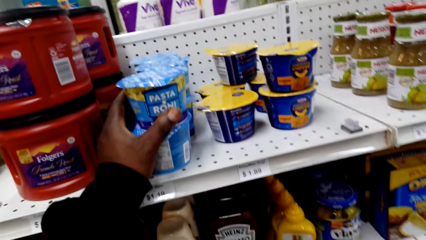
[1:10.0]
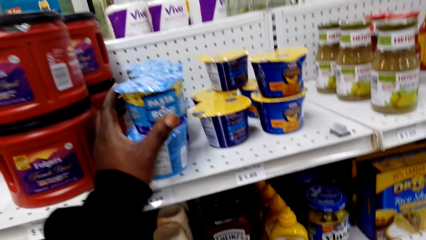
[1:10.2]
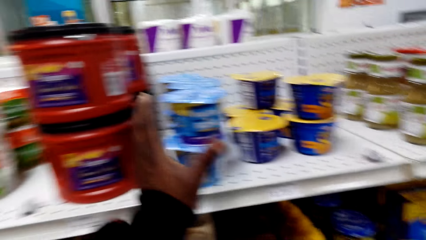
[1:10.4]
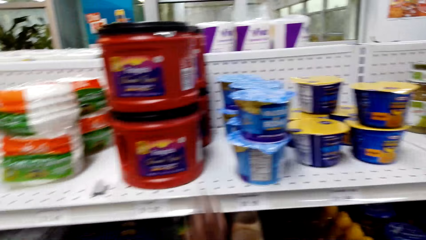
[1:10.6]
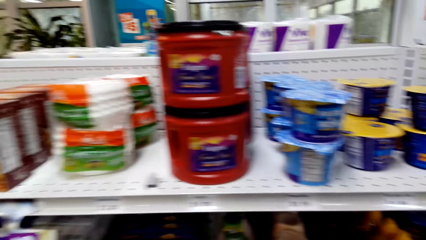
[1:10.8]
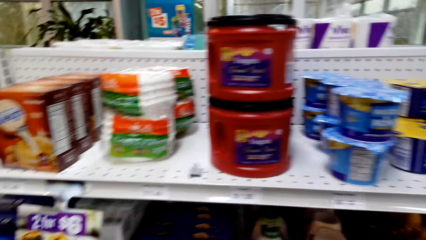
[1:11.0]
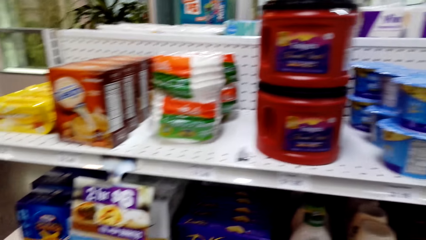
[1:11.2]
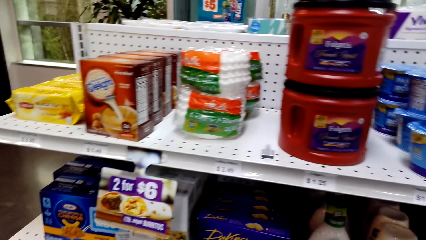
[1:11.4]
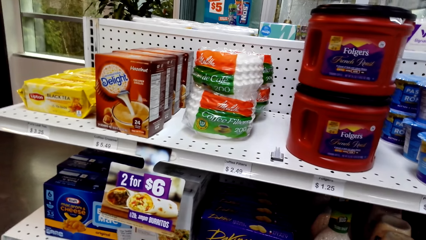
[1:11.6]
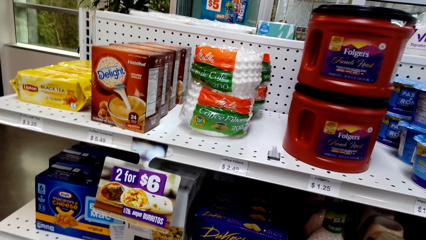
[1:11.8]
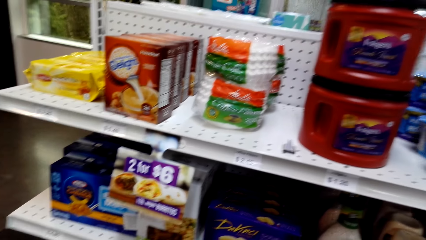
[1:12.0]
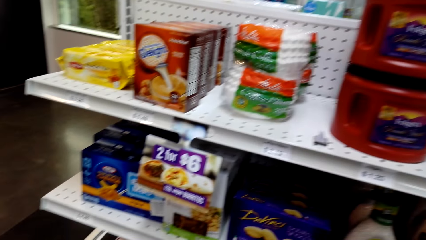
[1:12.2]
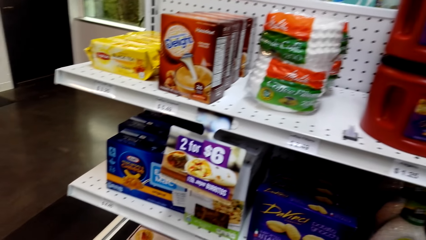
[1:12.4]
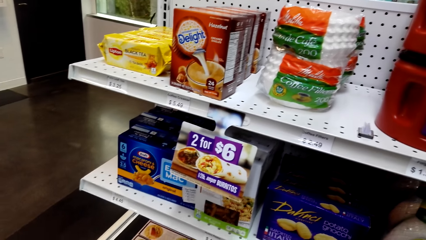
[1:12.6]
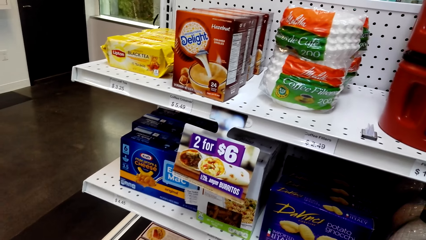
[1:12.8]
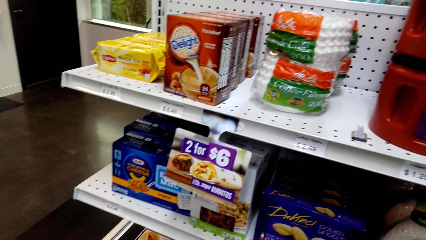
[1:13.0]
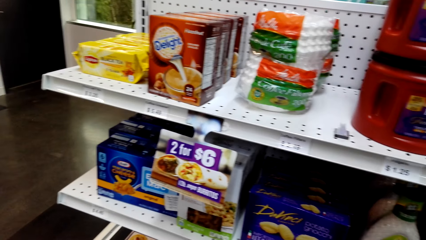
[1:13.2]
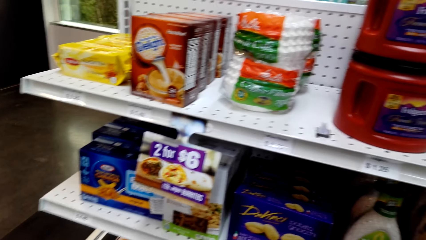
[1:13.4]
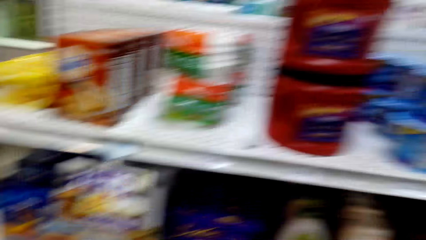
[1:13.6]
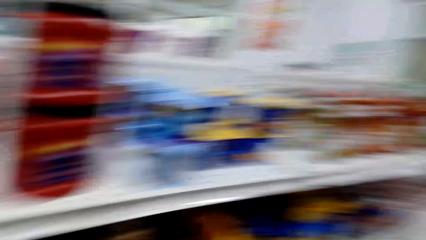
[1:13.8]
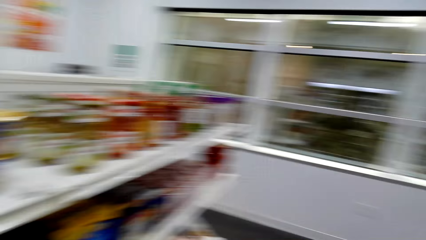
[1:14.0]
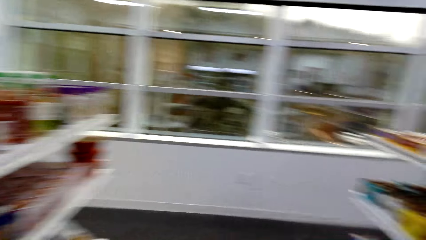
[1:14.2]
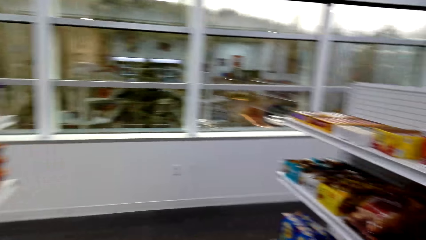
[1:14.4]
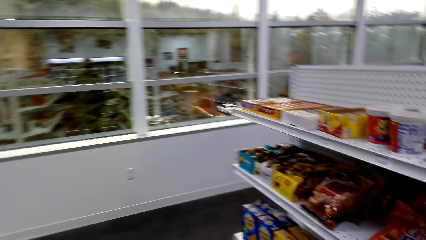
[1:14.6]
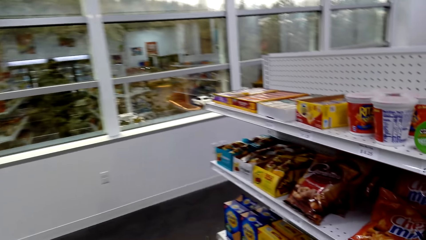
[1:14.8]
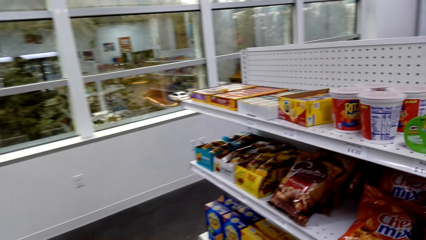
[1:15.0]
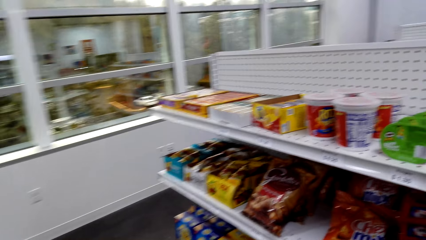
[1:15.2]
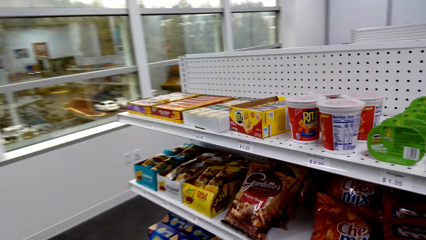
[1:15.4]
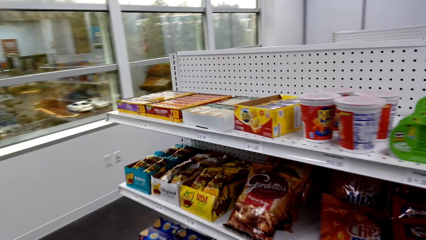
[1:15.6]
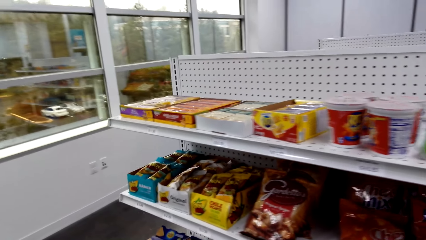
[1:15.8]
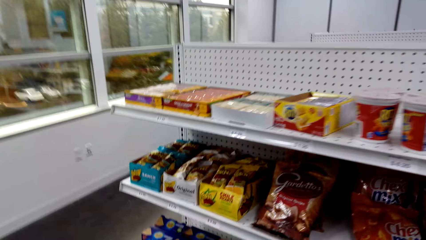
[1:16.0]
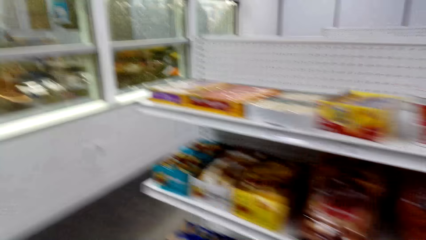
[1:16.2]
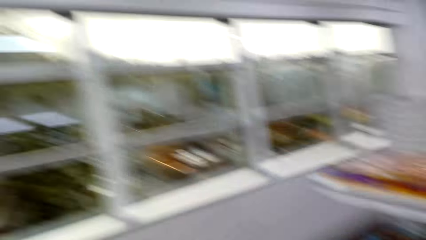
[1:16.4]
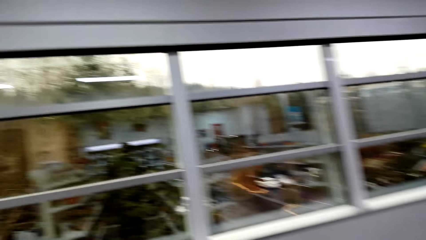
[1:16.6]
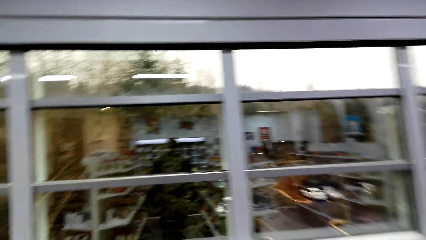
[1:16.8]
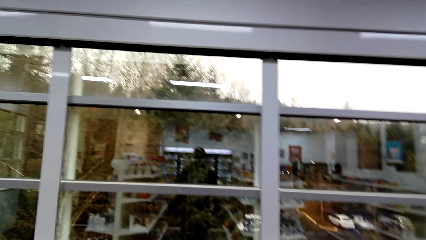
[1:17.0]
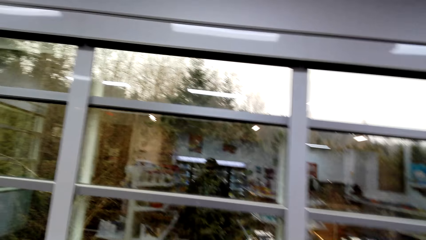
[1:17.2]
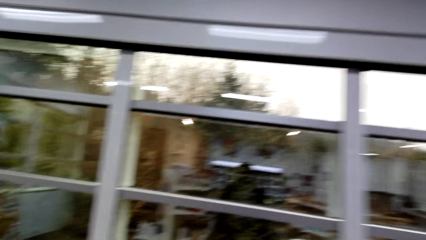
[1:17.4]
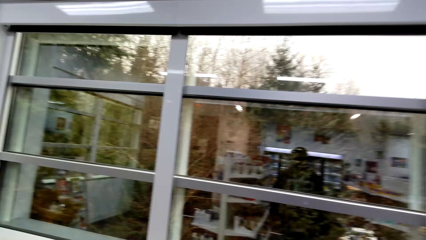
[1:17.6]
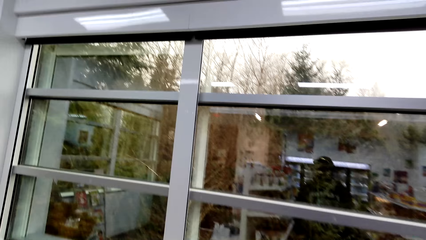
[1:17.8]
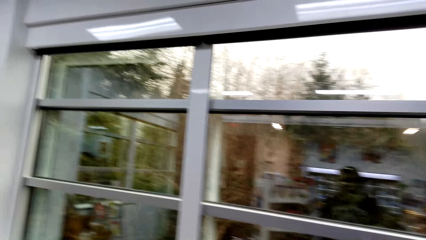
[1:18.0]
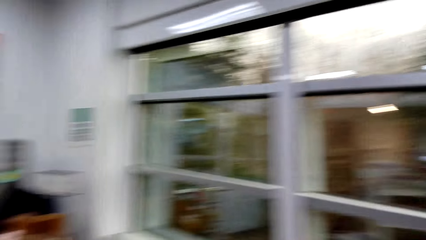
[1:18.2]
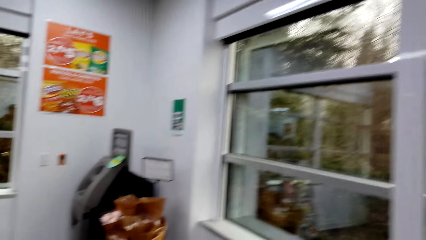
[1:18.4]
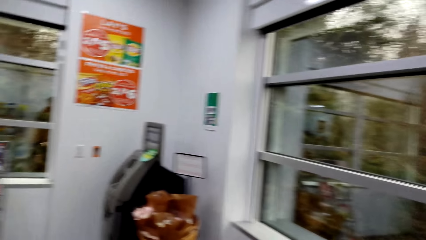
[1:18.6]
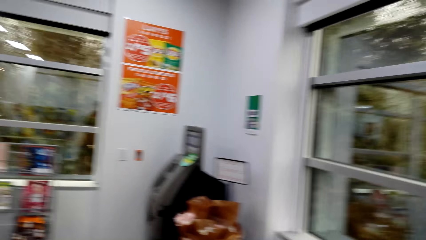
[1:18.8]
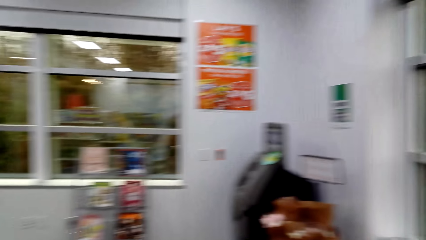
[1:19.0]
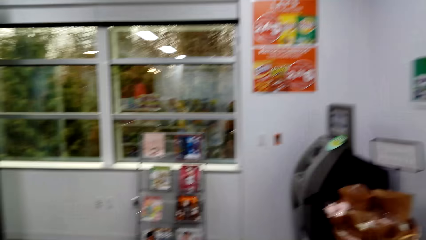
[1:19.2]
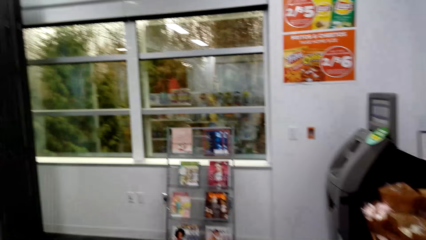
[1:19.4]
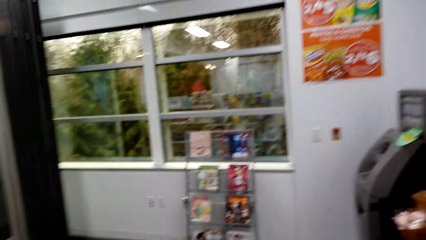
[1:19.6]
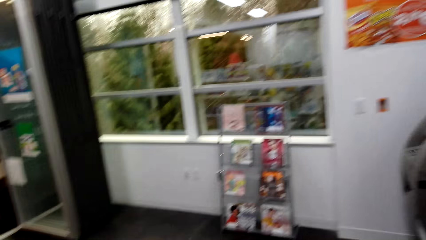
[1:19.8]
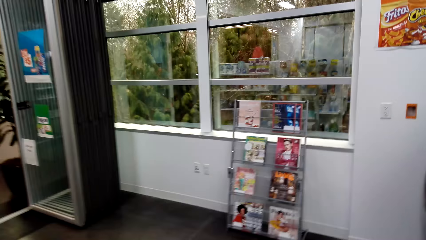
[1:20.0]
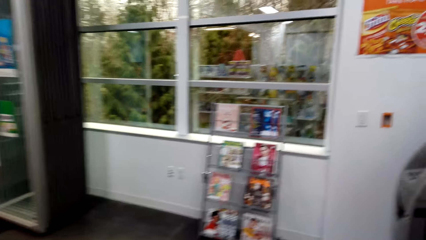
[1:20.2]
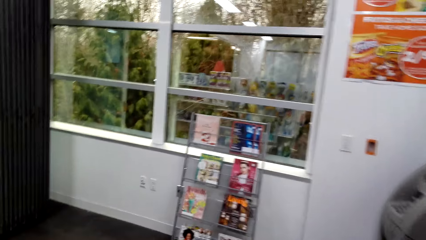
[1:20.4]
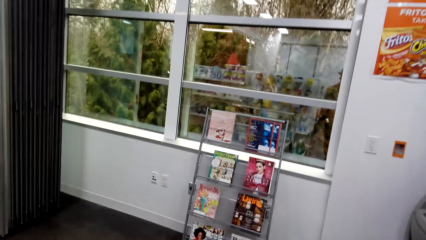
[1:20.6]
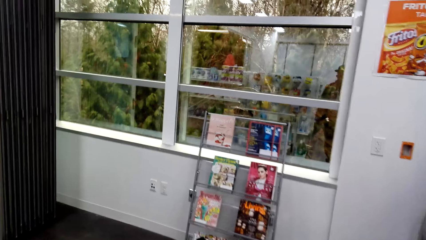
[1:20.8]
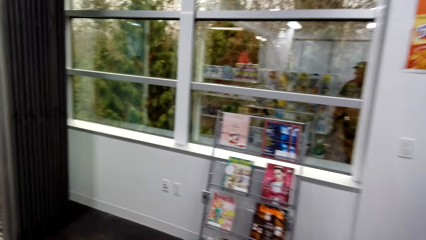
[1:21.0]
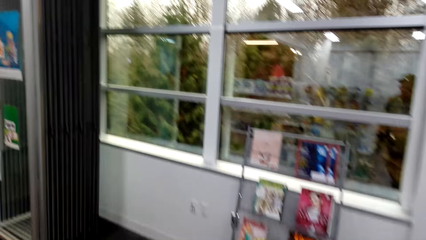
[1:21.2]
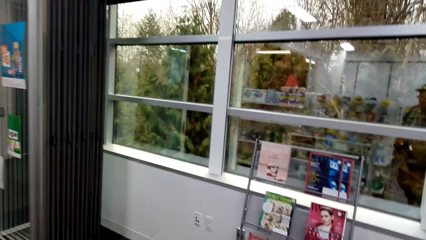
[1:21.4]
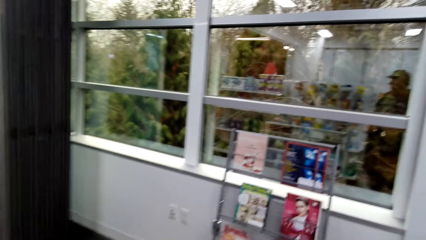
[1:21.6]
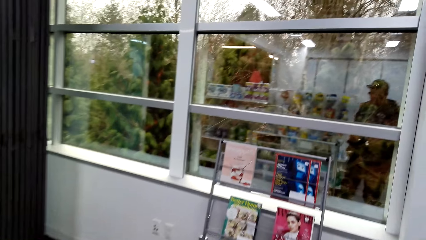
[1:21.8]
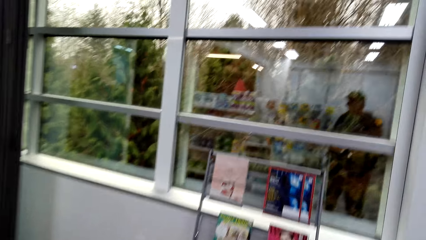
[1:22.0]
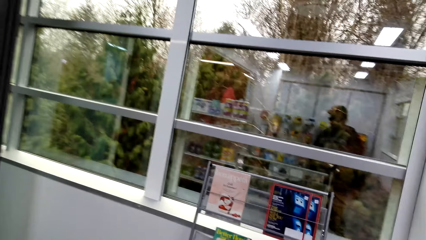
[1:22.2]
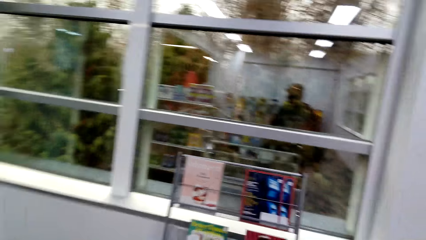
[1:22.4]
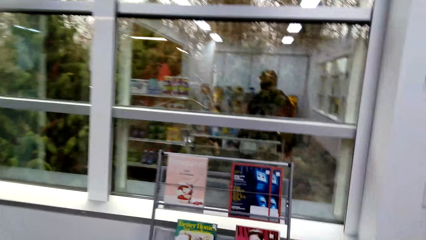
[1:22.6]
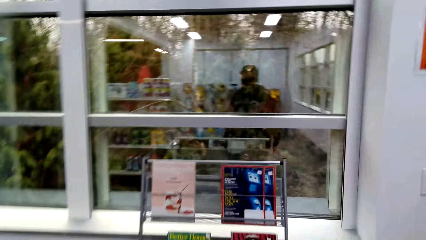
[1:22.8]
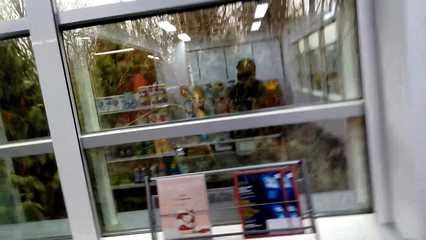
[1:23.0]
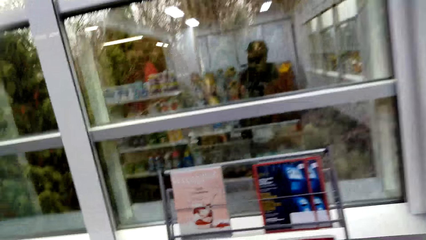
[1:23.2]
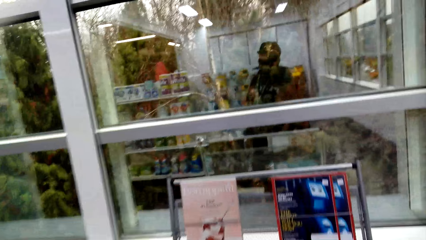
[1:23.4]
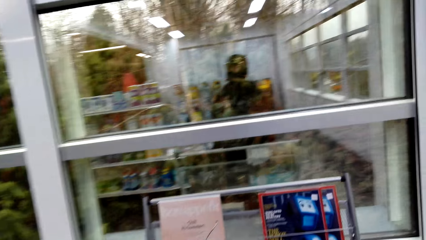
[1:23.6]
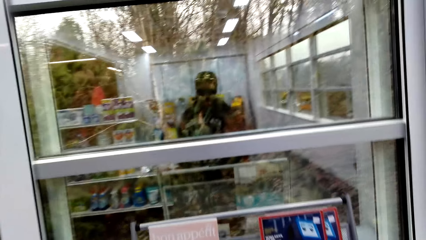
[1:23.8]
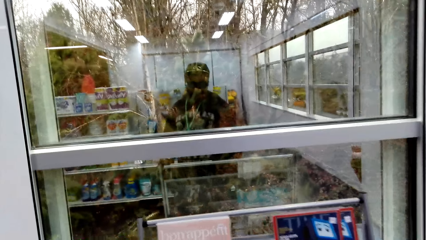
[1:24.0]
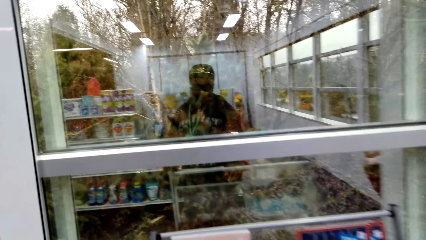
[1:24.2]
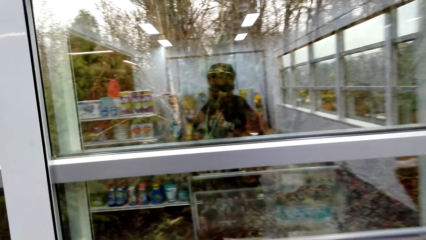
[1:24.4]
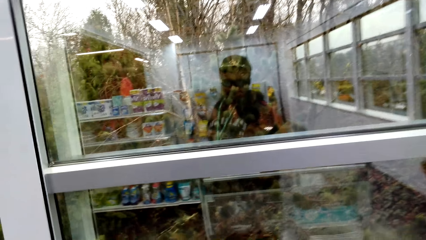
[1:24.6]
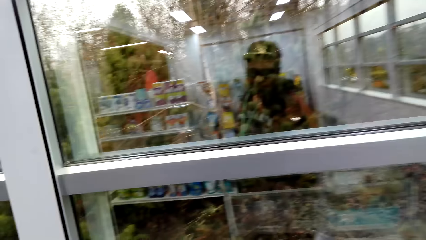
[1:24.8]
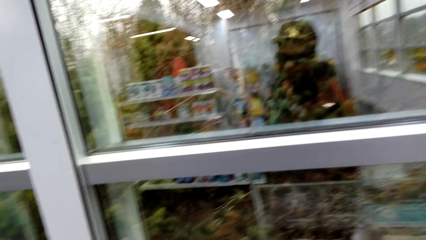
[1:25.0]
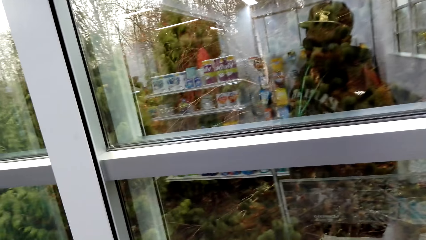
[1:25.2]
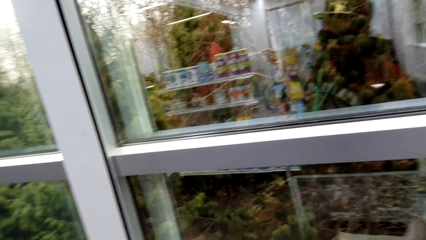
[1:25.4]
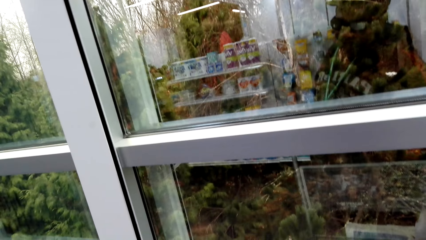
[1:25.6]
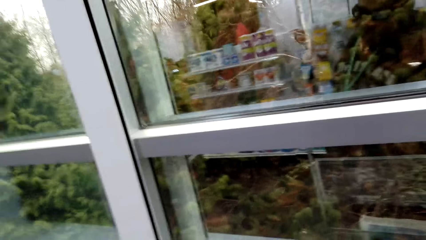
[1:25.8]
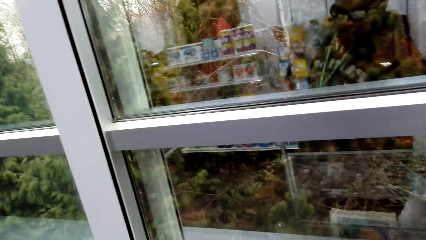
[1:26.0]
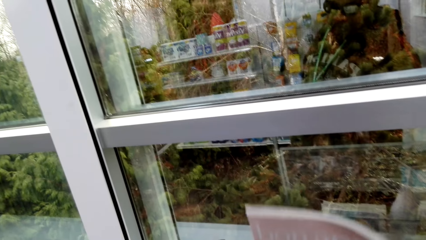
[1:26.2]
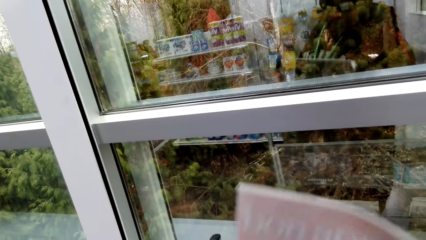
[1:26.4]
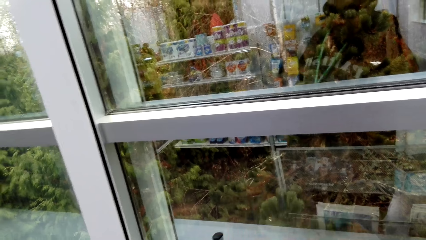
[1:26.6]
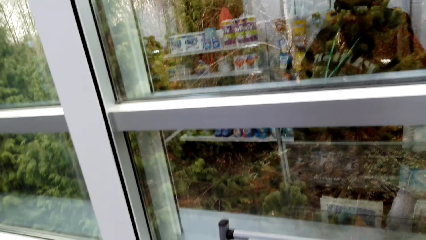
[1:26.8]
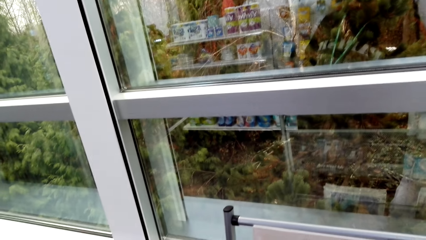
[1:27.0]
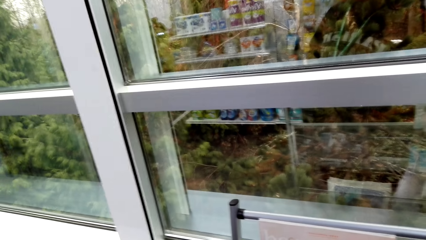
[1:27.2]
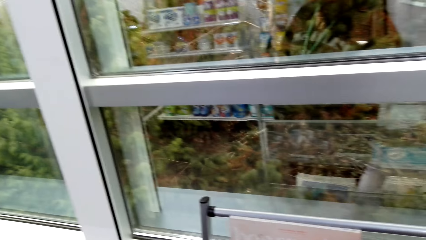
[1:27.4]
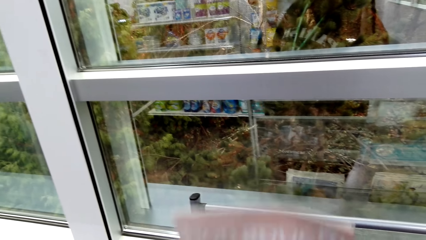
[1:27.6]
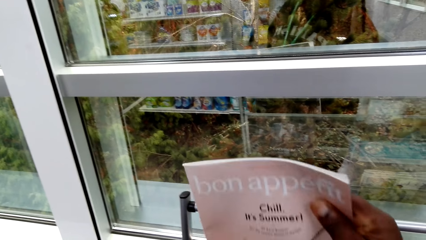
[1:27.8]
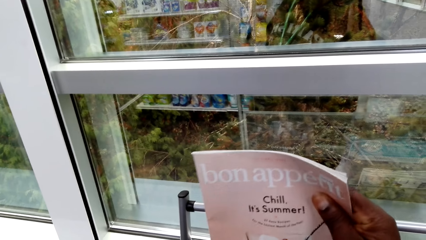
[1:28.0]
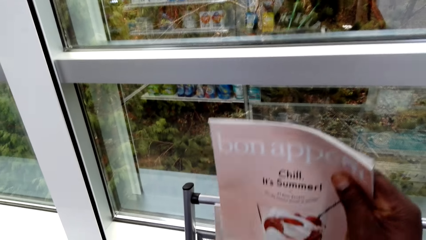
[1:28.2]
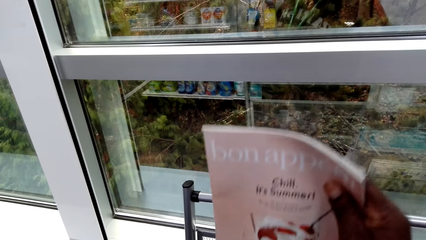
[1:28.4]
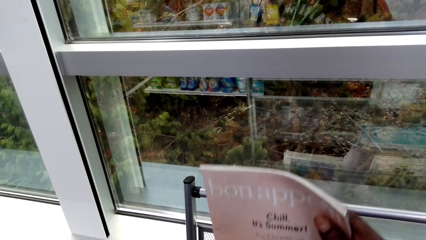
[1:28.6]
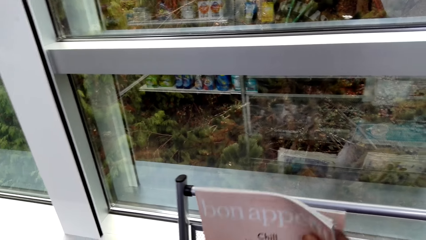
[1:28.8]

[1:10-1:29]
The camera wearer looks at snacks on the shelves. They walk around. They pick up a magazine.
